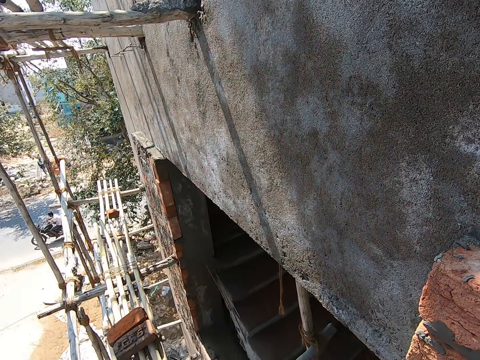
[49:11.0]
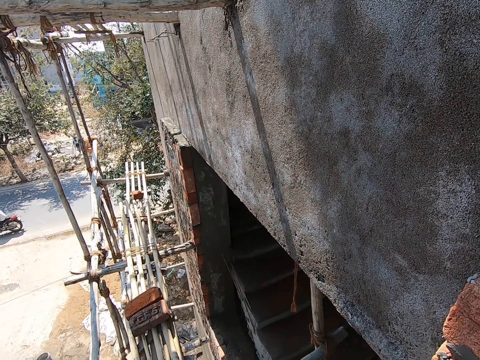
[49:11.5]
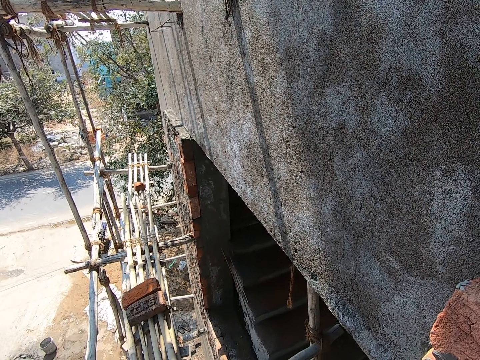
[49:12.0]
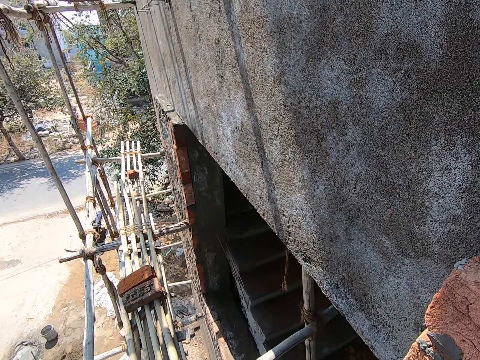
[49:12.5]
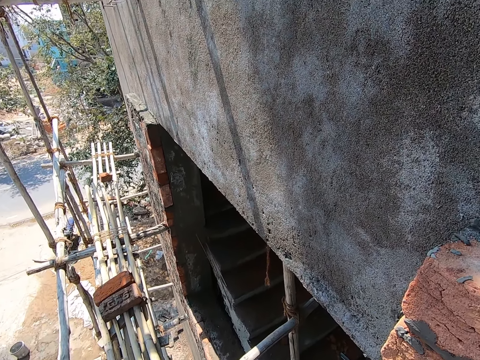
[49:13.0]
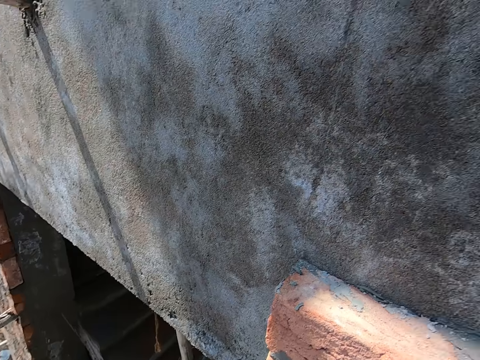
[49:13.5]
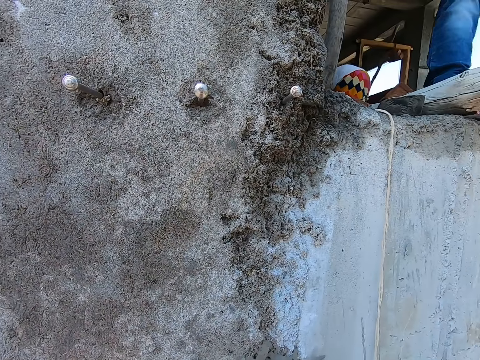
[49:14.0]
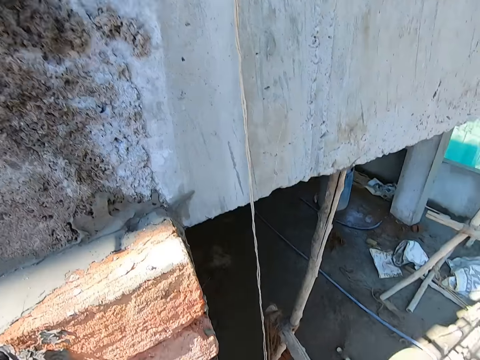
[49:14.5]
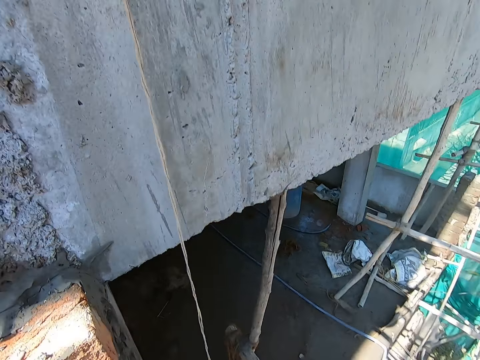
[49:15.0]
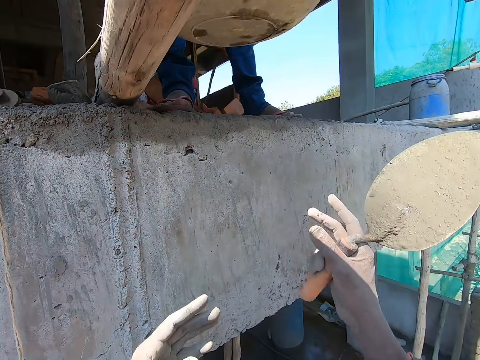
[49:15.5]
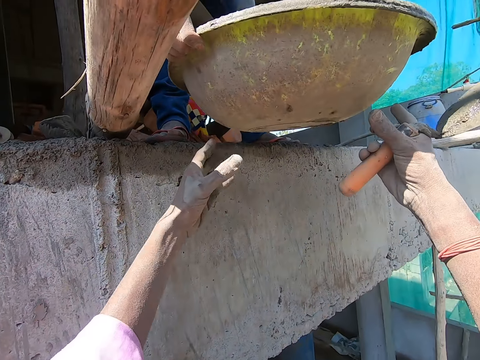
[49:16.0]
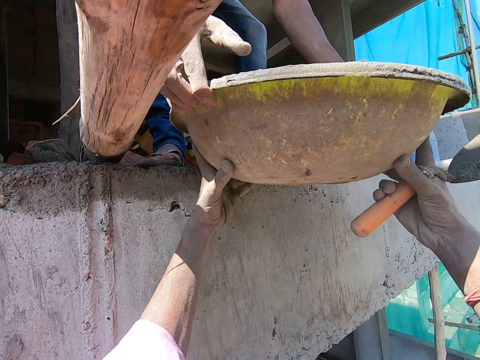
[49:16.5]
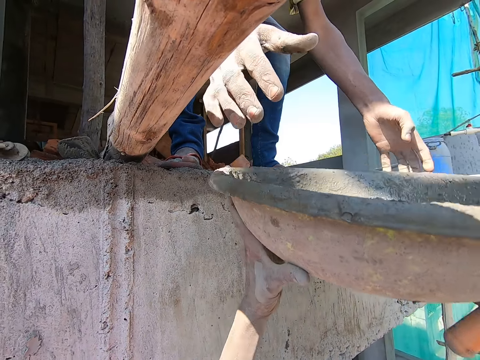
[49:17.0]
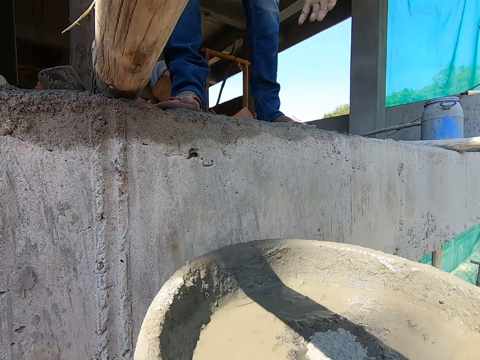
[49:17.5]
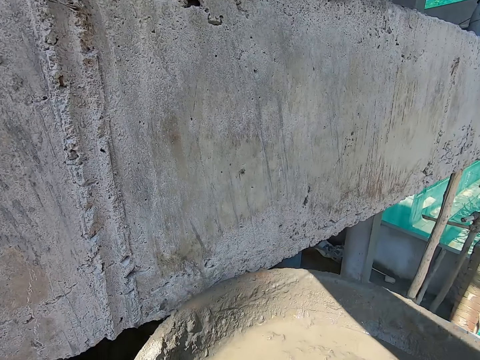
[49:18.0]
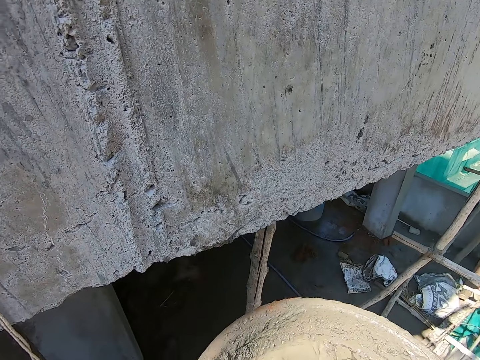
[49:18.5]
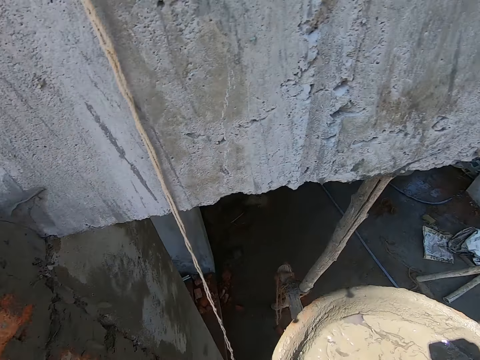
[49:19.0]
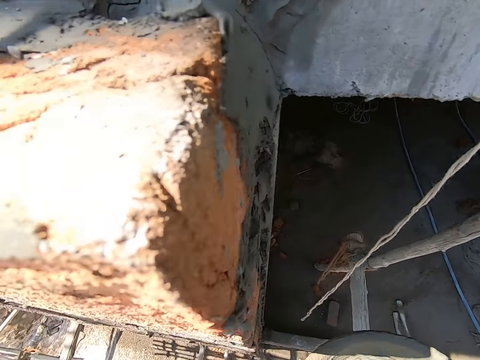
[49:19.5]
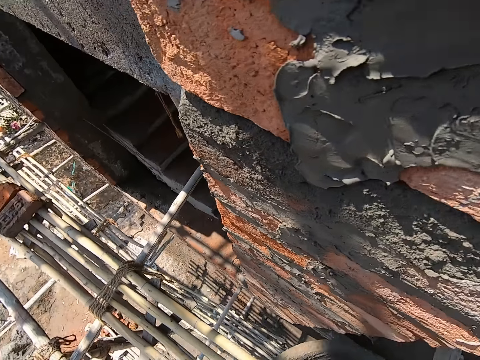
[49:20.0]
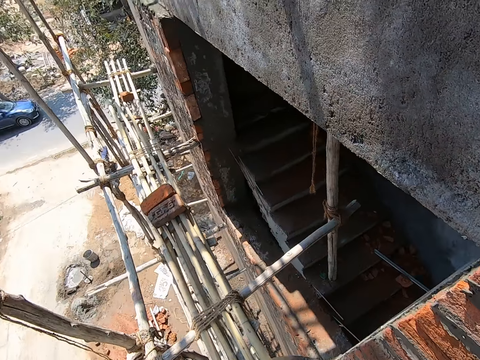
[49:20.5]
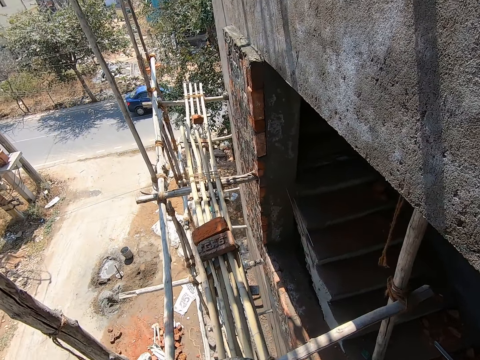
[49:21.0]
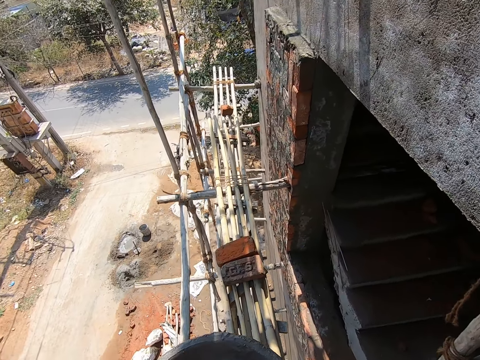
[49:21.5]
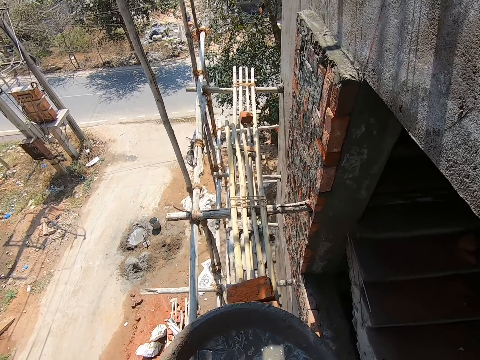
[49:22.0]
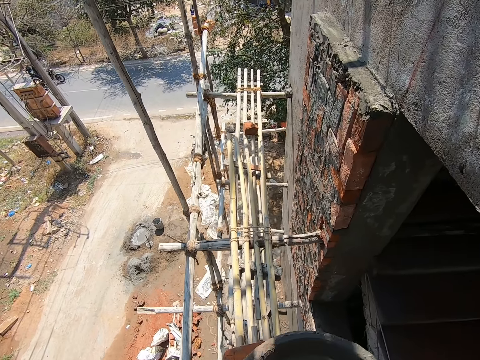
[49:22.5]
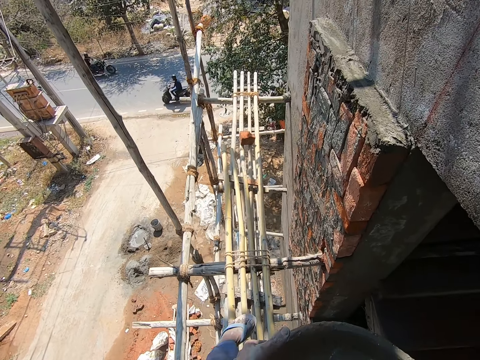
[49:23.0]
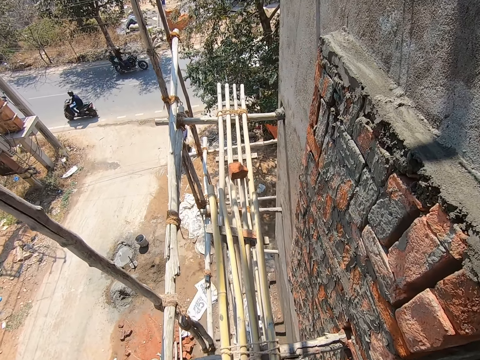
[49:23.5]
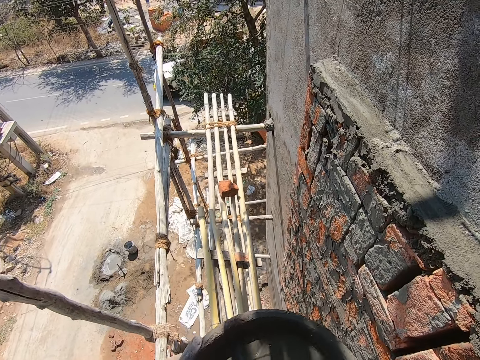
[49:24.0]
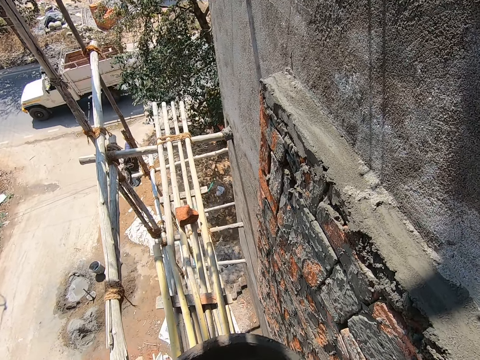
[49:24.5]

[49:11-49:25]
The camera wearer looks around. He takes the head pan from the man with his hands. He talks and walks on the wood poles.

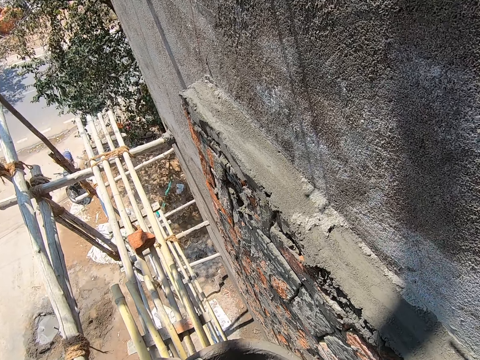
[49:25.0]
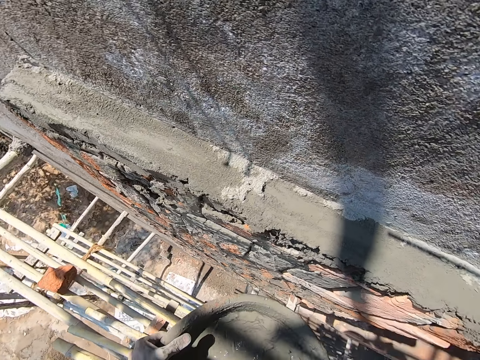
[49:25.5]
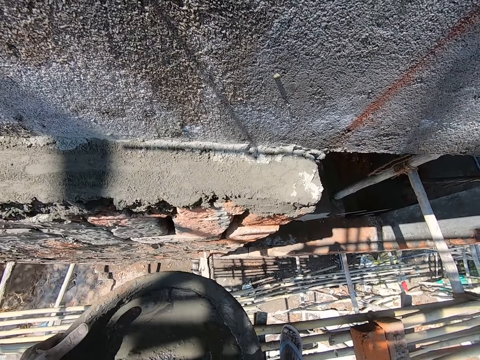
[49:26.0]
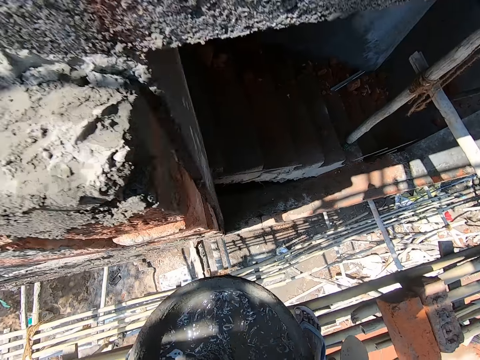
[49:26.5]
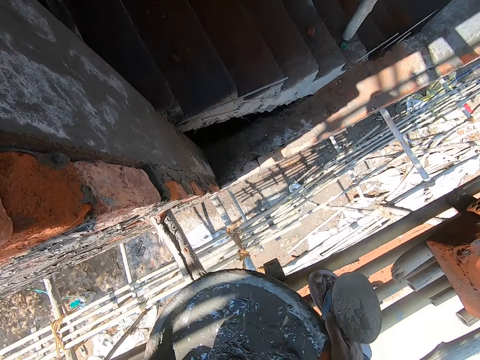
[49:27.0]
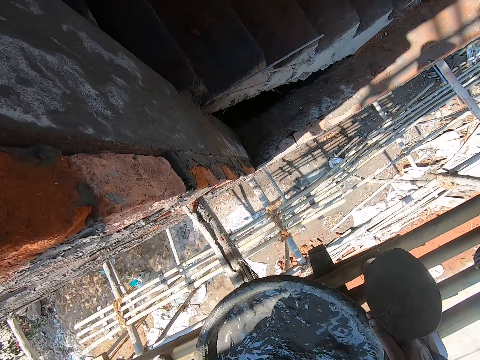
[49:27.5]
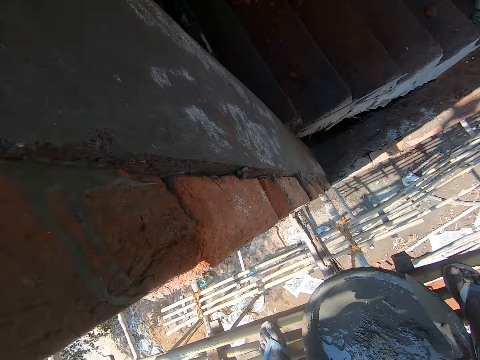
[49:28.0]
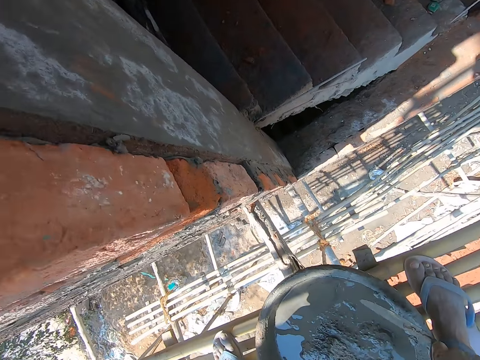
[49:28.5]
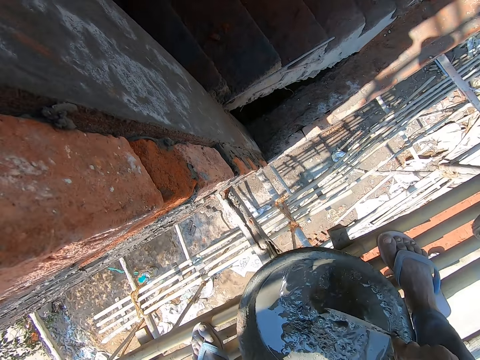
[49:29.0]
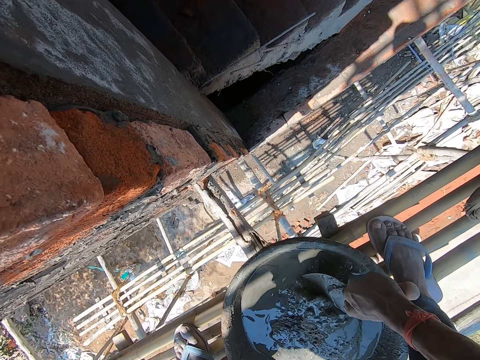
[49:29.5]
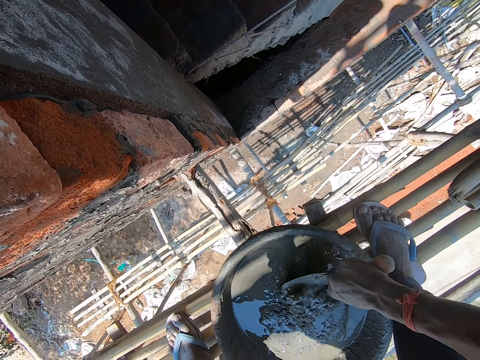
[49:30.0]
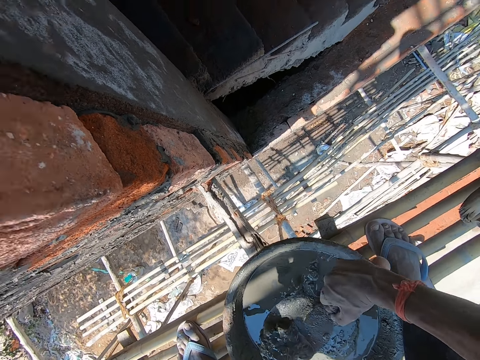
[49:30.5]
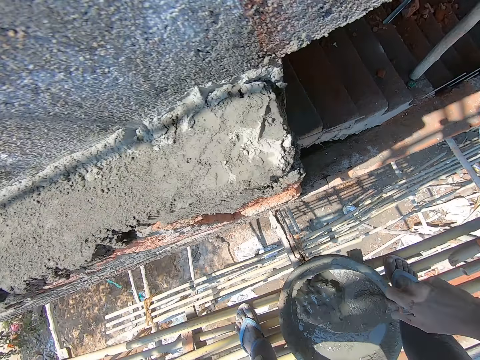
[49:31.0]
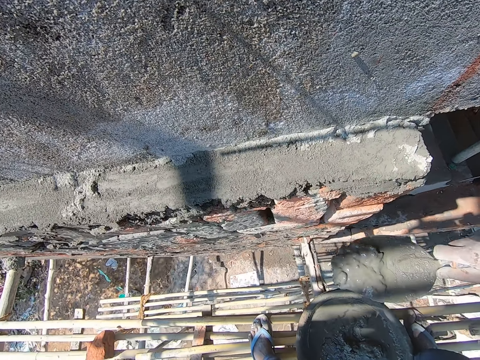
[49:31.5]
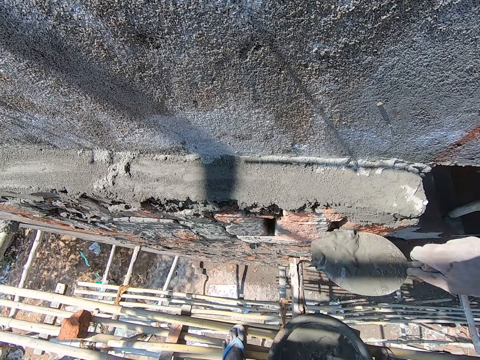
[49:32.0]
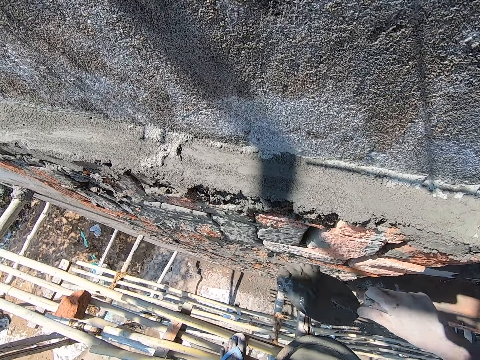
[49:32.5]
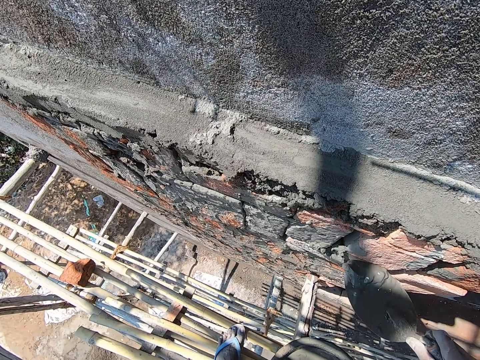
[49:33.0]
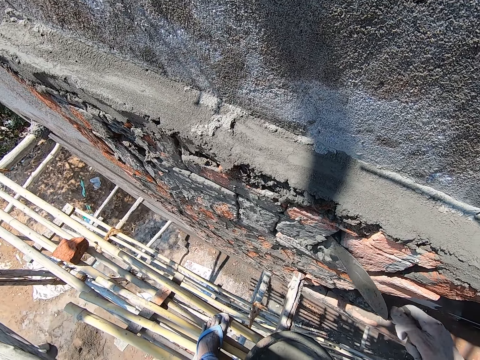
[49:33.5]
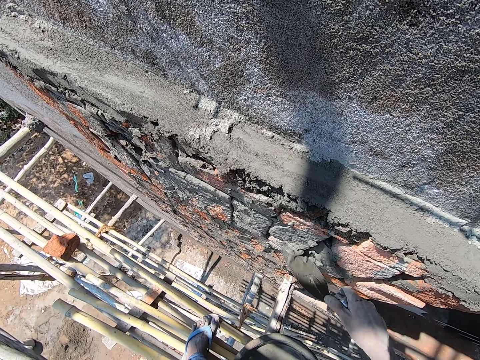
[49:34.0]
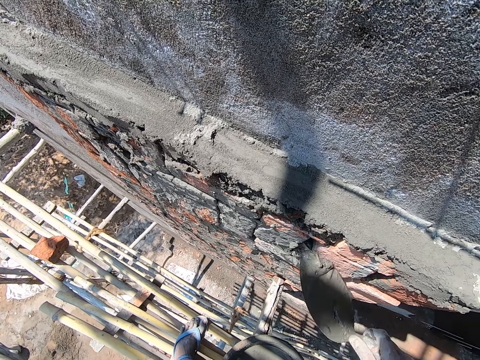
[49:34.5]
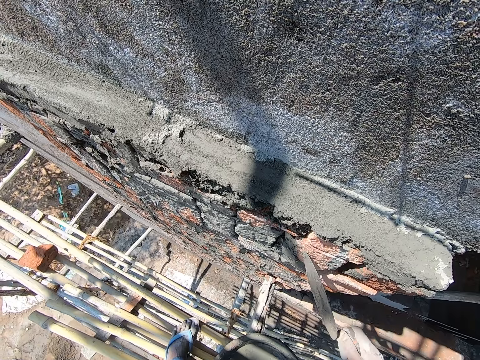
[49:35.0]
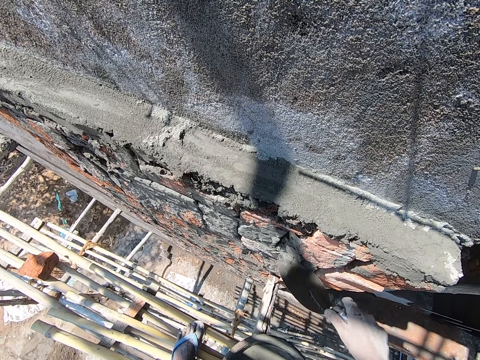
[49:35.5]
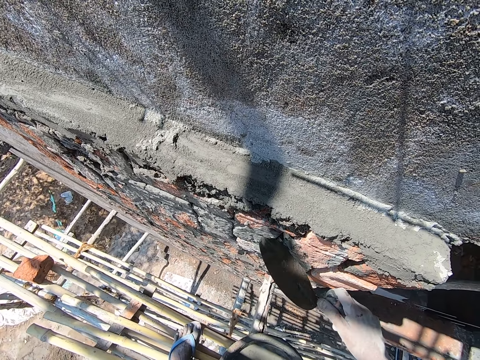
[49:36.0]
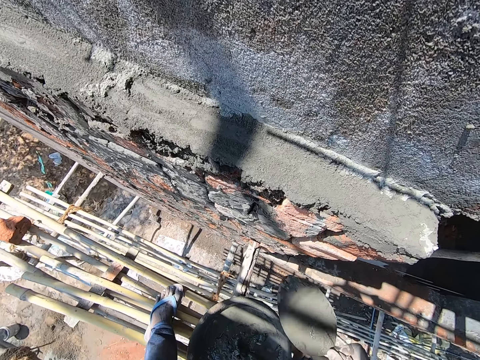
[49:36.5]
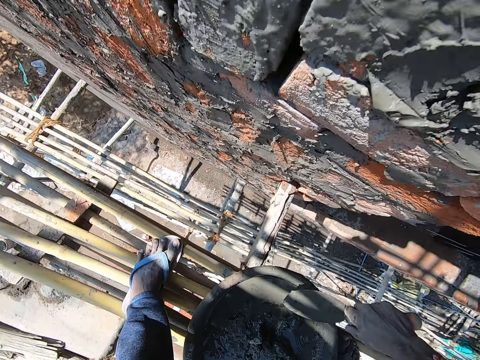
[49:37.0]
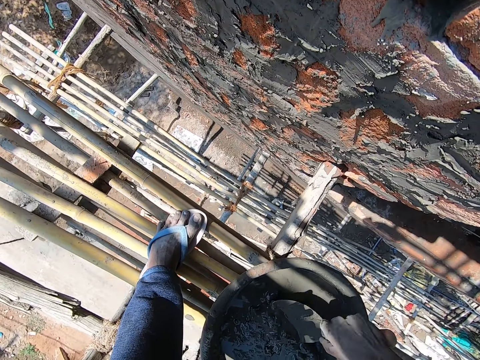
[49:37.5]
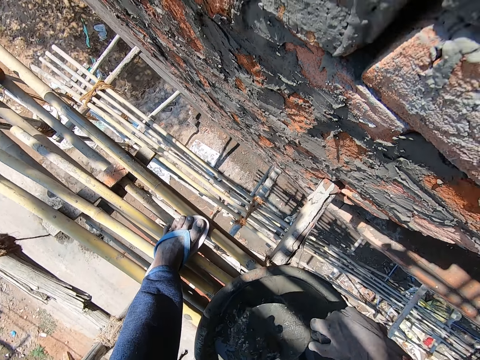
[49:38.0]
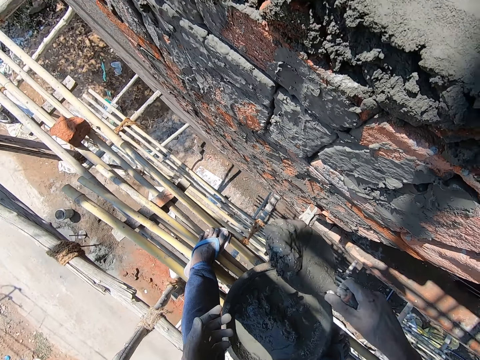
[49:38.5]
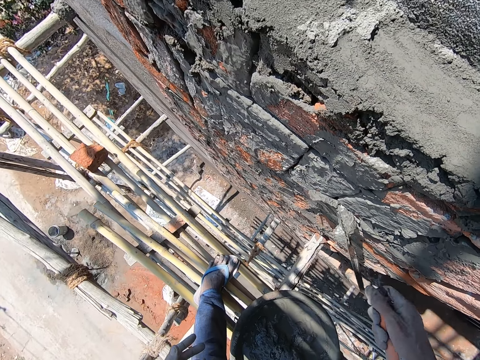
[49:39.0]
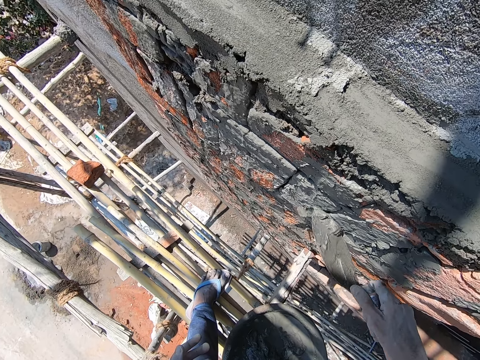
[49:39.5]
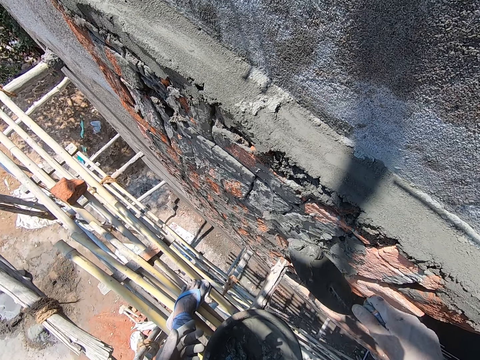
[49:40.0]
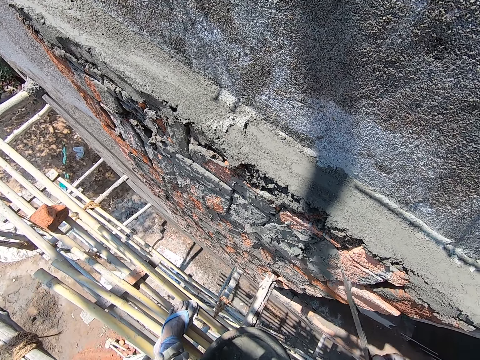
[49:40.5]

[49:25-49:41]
The camera wearer drops the head pan in his hands on the bamboo stand. He scoops cement from the head pan with the masonry trowel in his right hand. He plasters the wall with cement from the masonry trowel in his right hand. He scoops cement from the head pan with the masonry trowel in his right hand. He plasters the wall with cement from the masonry trowel in his right hand.
